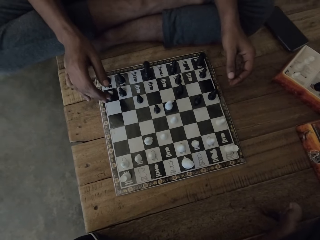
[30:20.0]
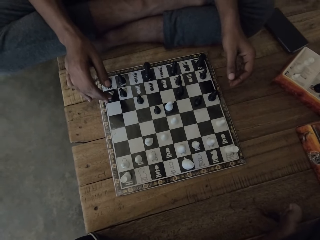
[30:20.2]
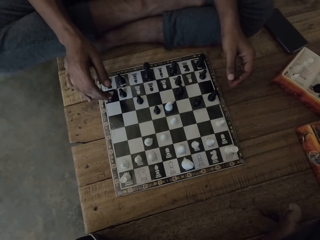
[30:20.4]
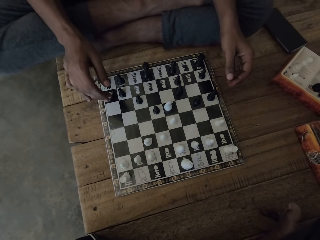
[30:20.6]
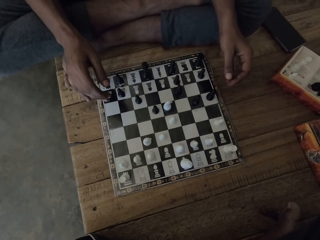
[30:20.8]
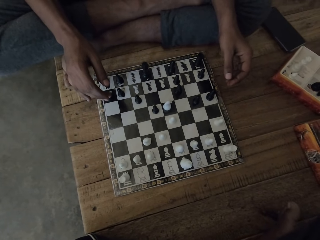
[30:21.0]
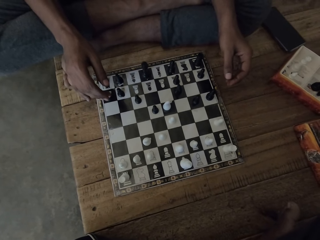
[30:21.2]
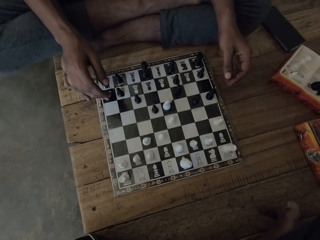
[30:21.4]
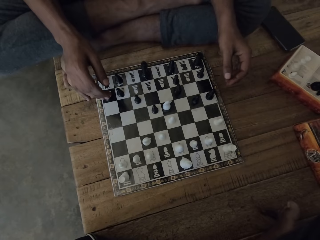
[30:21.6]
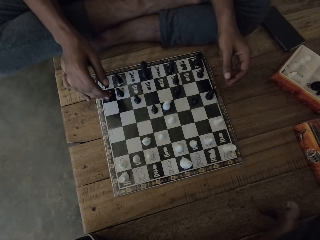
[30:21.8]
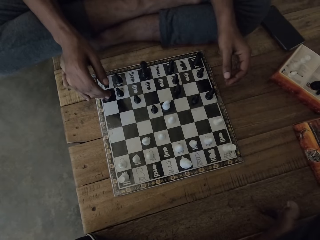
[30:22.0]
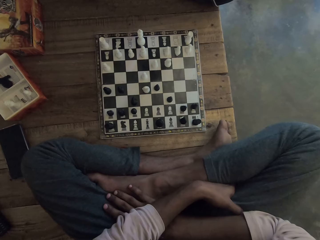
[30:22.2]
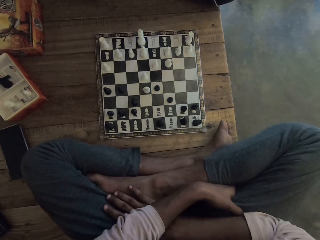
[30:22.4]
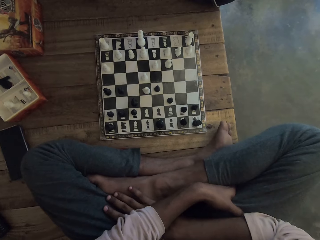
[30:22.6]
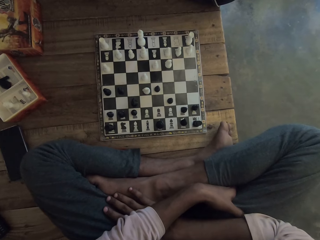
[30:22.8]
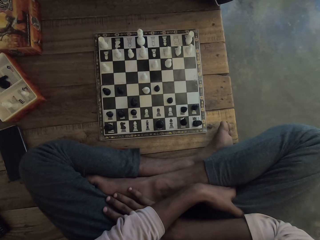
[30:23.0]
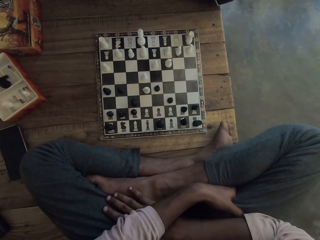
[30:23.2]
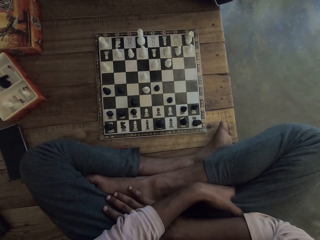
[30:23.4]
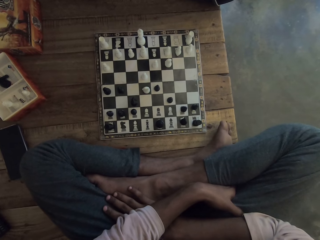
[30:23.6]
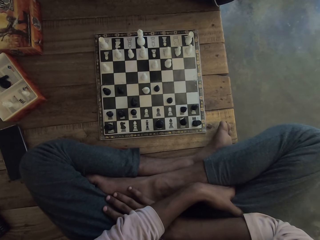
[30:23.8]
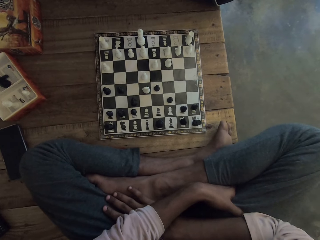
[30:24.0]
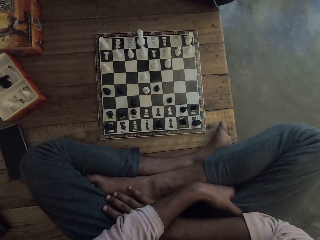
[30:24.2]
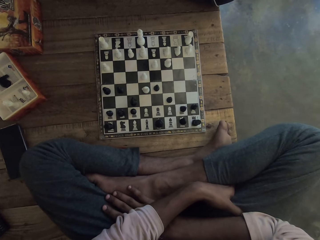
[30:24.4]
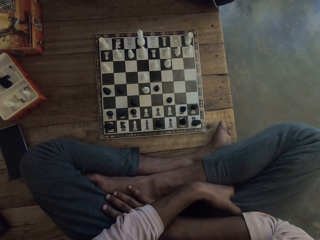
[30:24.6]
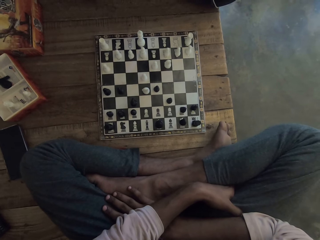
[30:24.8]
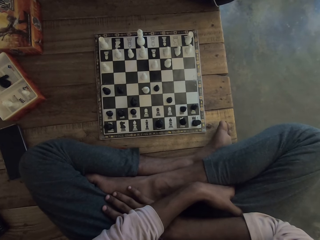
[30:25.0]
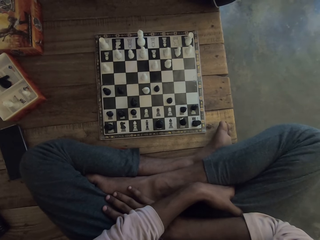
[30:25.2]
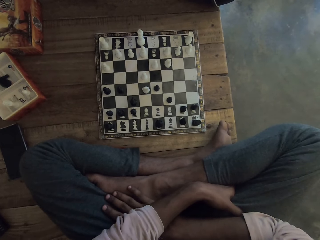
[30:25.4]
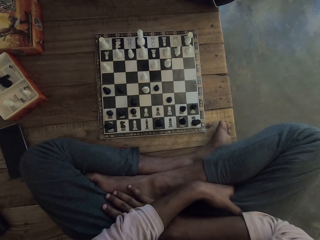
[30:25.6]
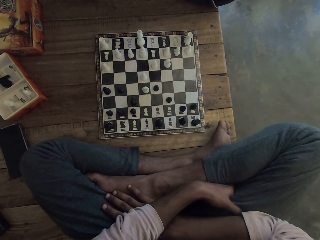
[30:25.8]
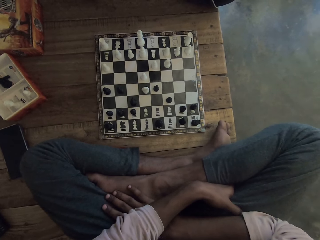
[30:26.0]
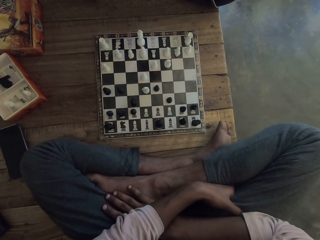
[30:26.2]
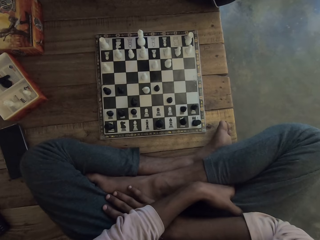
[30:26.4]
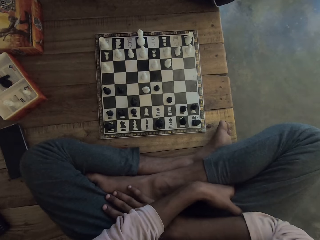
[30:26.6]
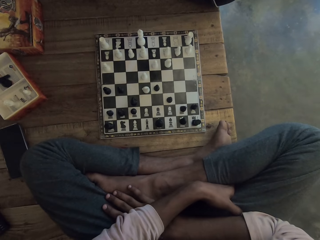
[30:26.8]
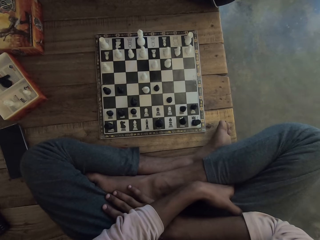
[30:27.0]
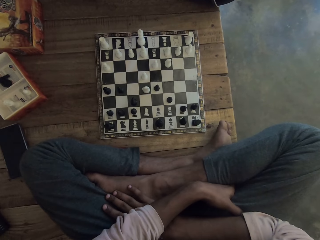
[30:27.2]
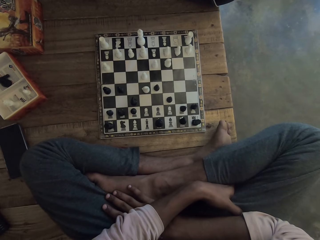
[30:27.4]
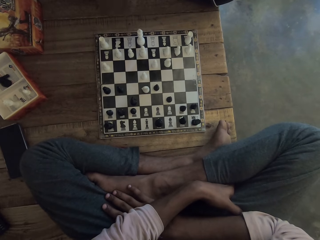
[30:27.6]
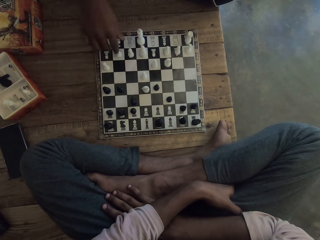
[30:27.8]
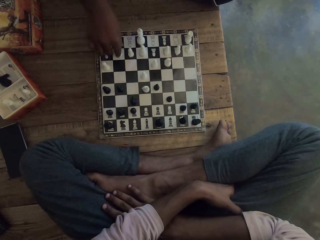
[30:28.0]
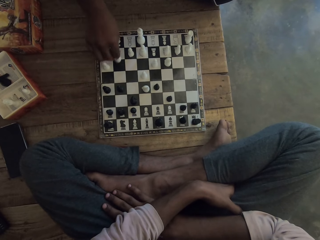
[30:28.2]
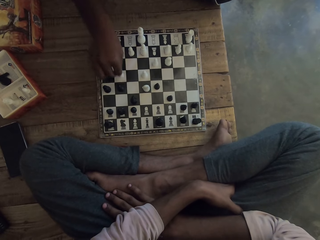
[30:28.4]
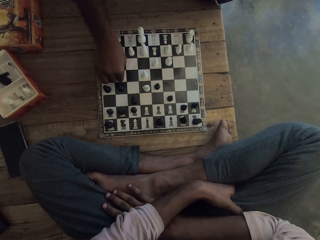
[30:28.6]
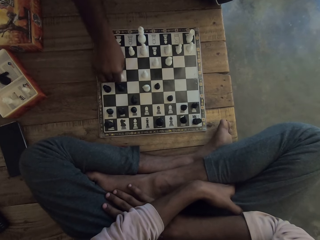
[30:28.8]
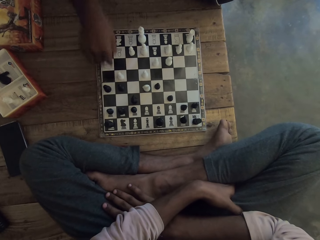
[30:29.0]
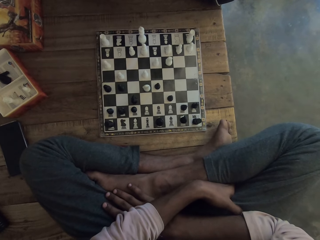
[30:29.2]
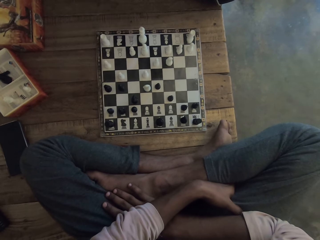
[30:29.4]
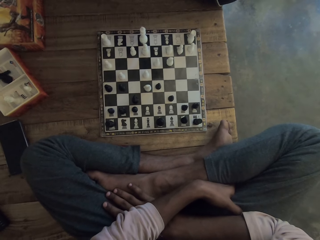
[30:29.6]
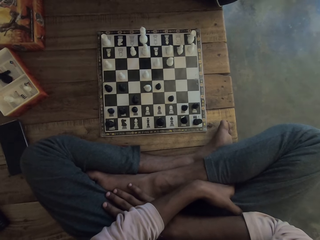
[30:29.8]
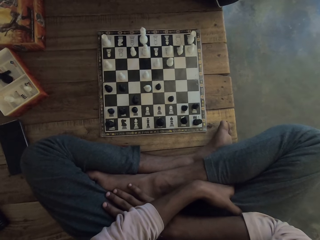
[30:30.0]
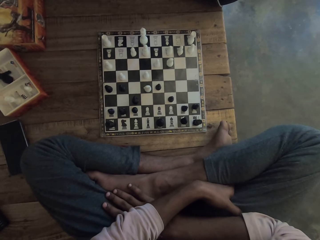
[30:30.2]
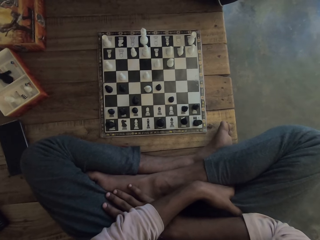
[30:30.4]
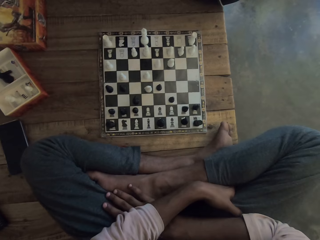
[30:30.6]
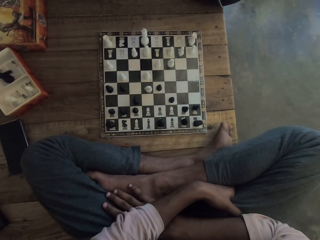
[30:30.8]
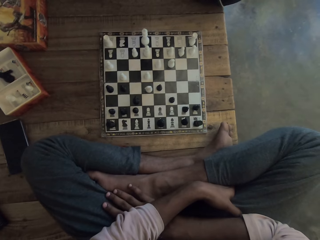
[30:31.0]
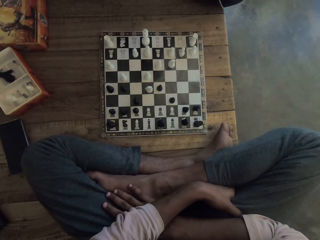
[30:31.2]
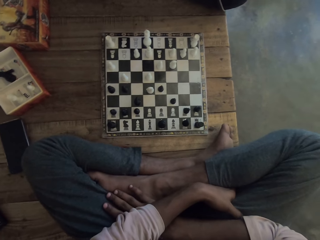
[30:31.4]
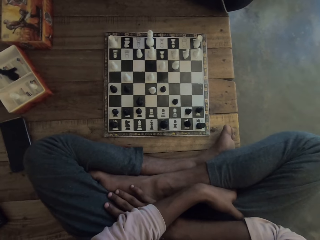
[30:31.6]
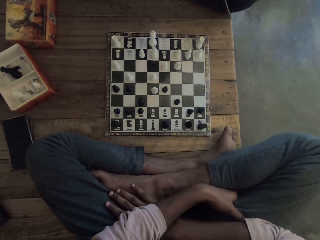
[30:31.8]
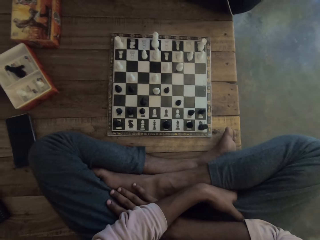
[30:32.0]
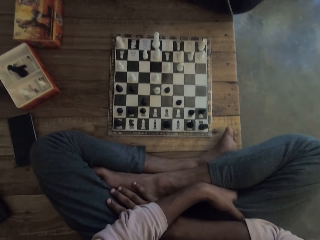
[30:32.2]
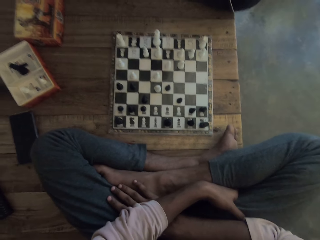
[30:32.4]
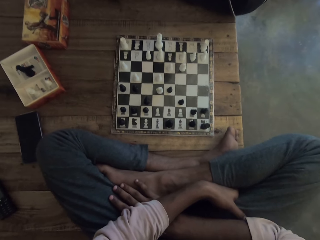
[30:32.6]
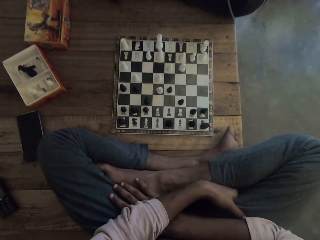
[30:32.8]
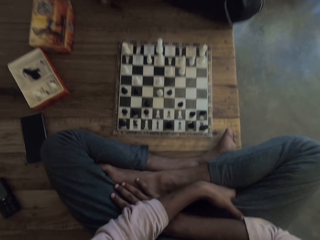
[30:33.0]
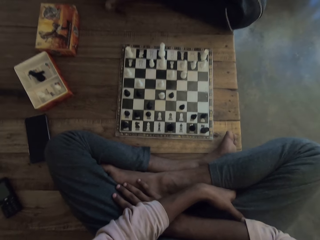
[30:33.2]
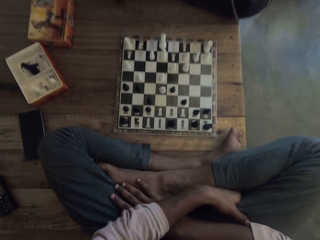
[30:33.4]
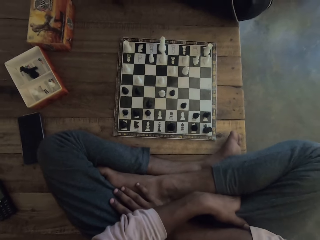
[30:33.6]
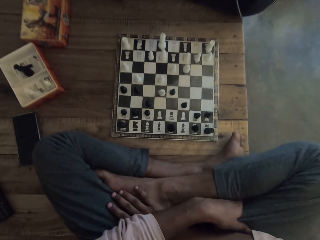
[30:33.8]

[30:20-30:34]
A man shakes a leg on a table. The camera wearer looks at a chessboard on the table. They play the chess game. The man moves a chess piece on the chessboard with a hand on the table, and looks at the chessboard on the table. The camera wearer looks at the game. They shake a leg on the table.

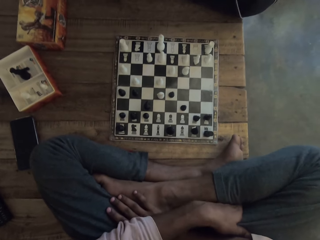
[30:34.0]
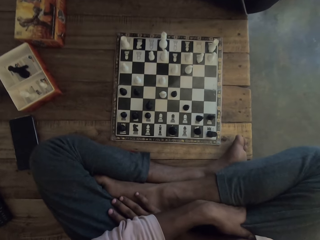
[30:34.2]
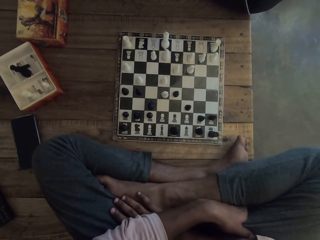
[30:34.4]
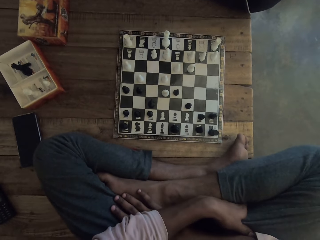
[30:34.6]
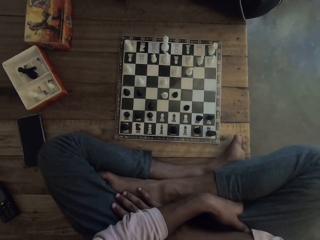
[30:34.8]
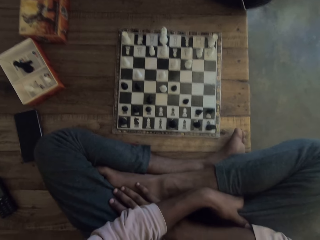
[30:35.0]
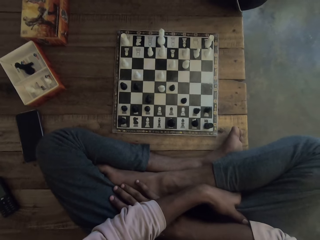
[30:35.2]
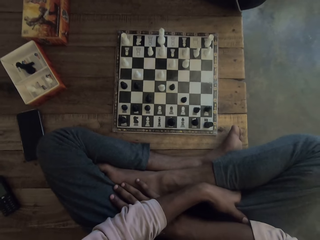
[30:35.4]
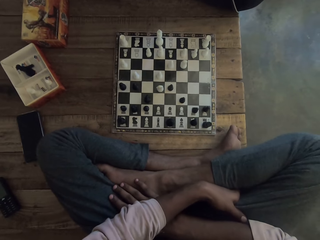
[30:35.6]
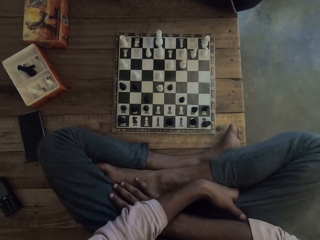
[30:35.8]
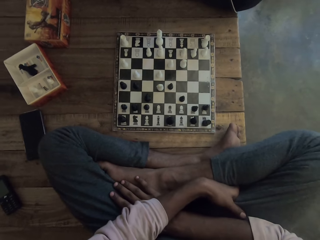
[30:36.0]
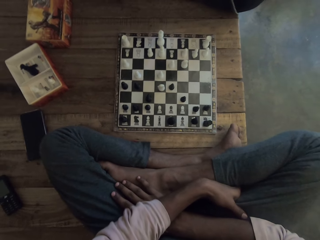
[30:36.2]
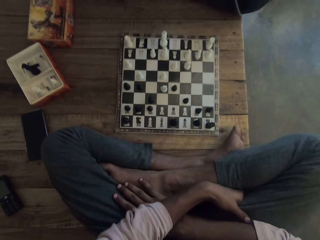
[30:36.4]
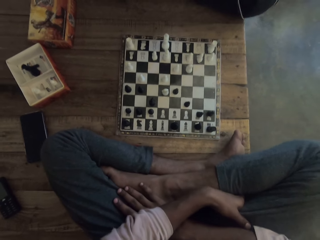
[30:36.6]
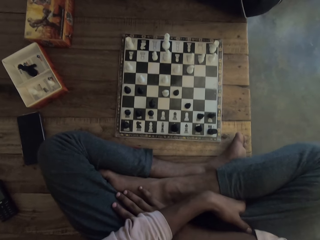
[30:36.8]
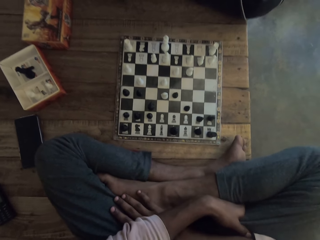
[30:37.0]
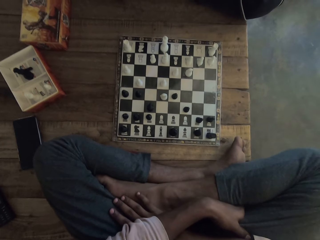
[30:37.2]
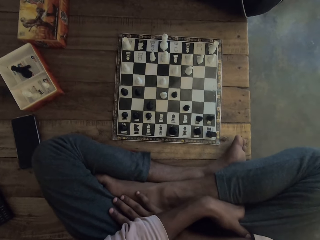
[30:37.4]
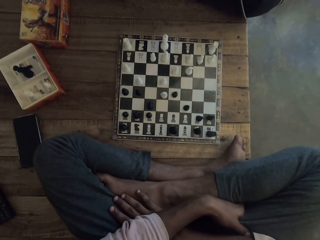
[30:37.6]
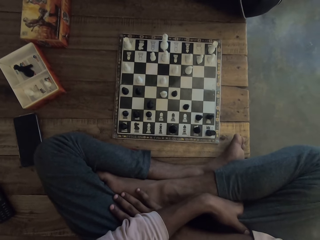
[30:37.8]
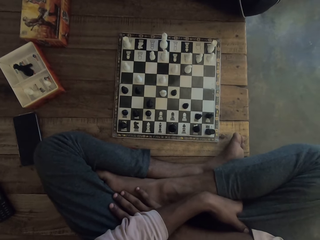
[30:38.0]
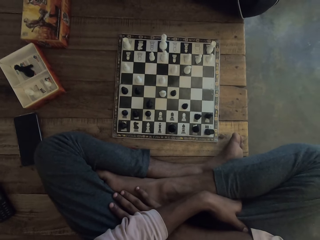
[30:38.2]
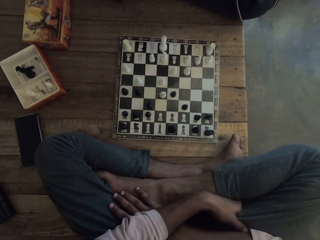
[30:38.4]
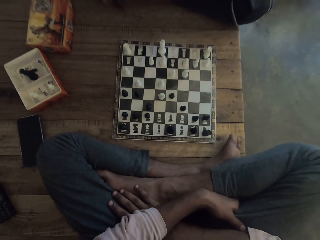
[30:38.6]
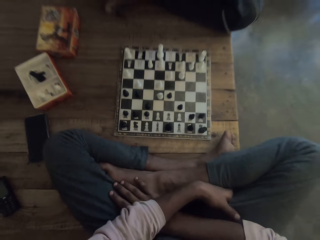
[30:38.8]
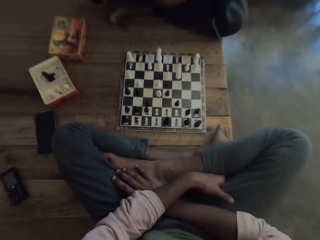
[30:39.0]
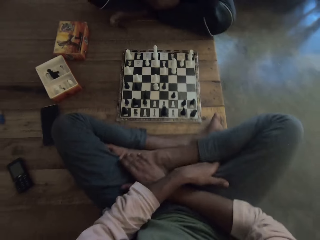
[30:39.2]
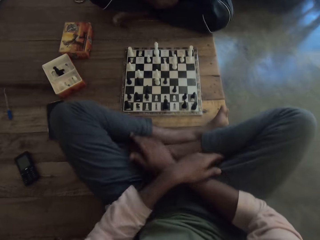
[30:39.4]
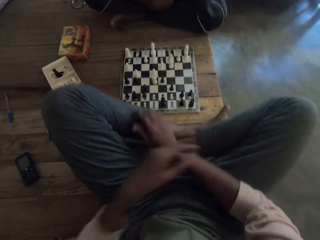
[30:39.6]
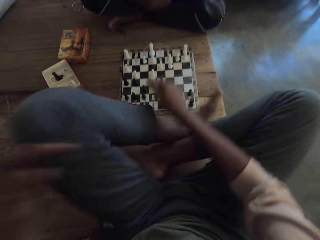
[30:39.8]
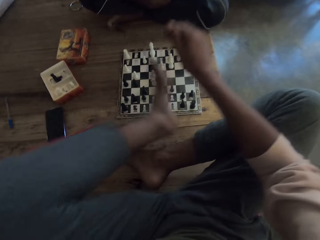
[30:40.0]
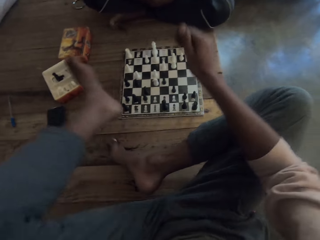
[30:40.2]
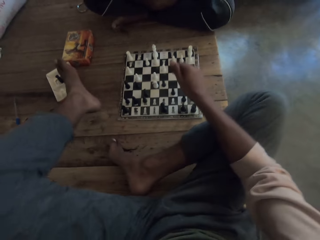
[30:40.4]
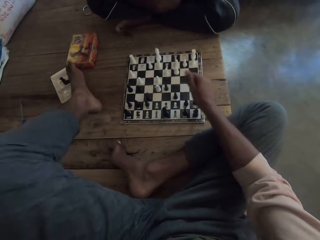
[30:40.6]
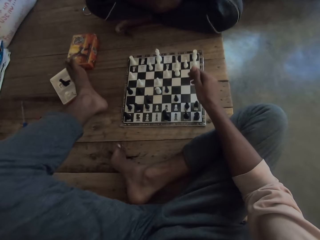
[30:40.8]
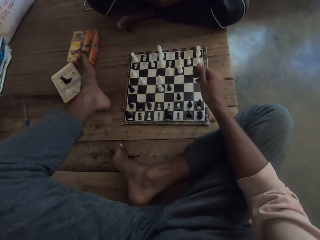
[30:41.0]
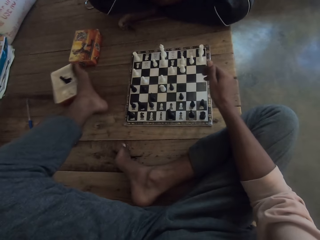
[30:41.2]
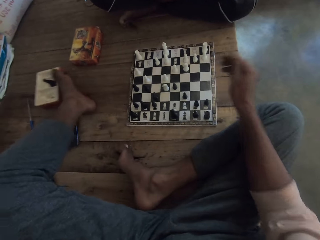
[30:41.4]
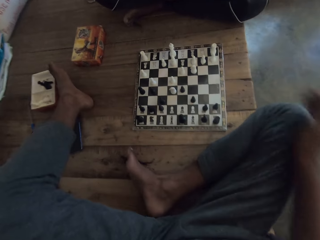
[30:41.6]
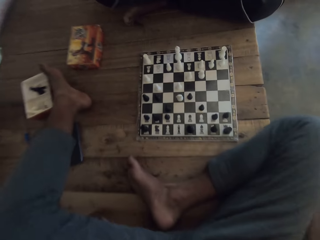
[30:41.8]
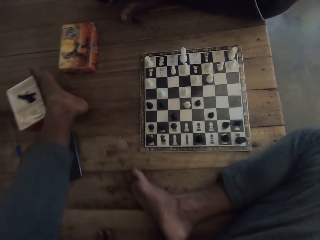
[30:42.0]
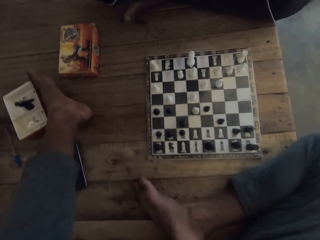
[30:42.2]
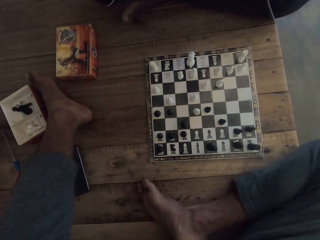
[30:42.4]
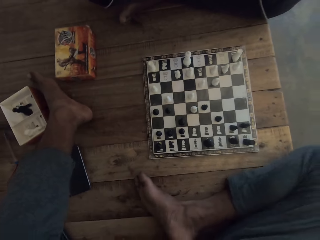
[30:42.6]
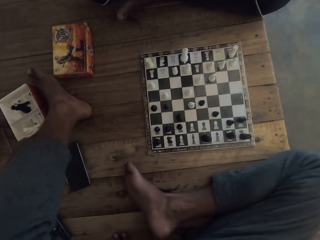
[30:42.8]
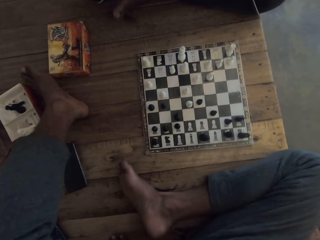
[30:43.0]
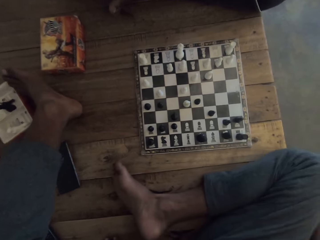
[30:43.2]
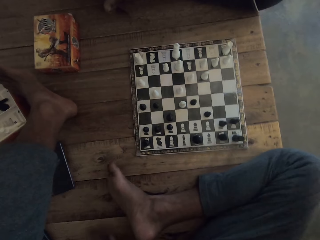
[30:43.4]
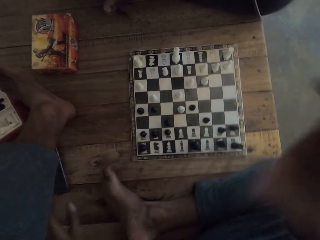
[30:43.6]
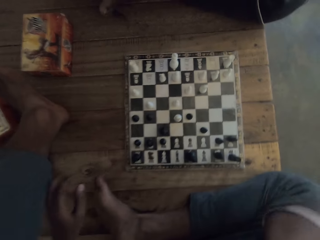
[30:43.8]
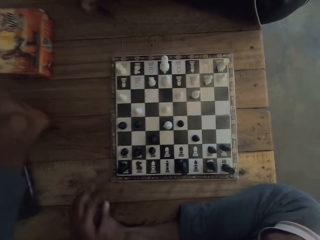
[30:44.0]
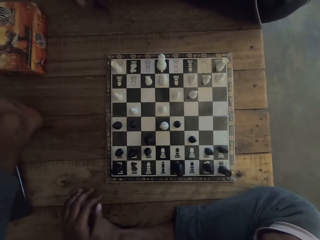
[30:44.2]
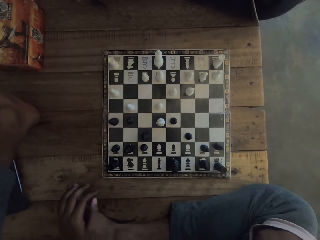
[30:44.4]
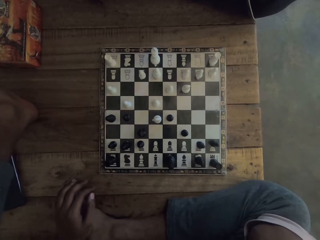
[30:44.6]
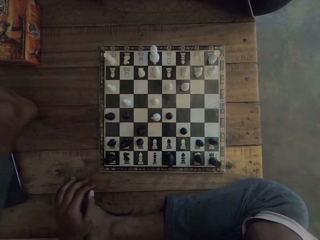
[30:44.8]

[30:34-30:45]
The camera wearer looks at a chessboard on a table. They move a leg on the table.
